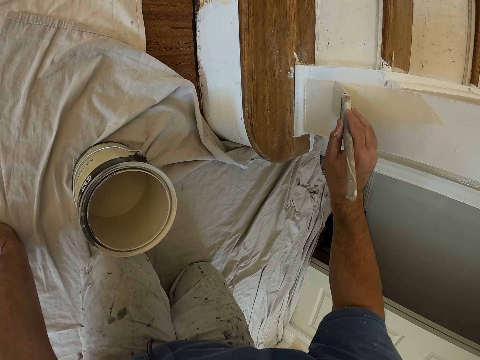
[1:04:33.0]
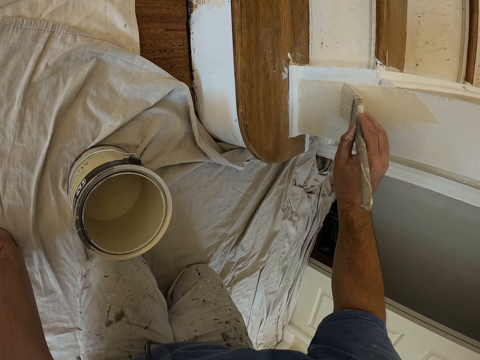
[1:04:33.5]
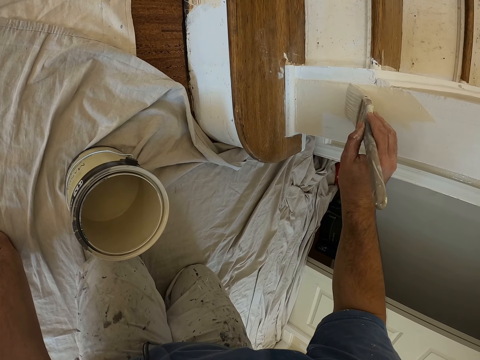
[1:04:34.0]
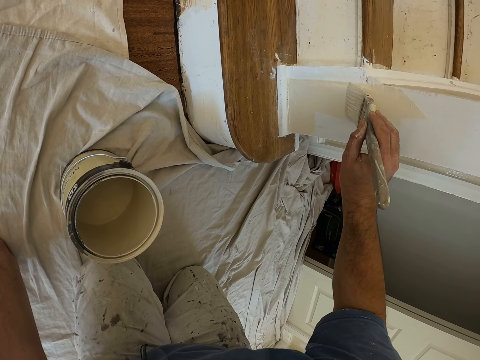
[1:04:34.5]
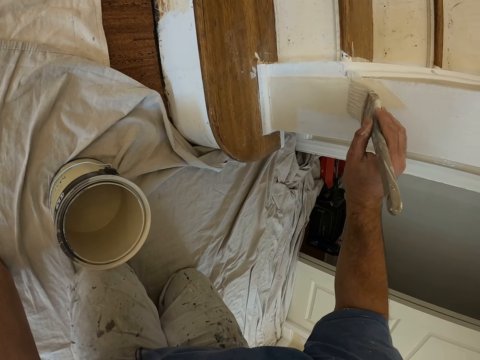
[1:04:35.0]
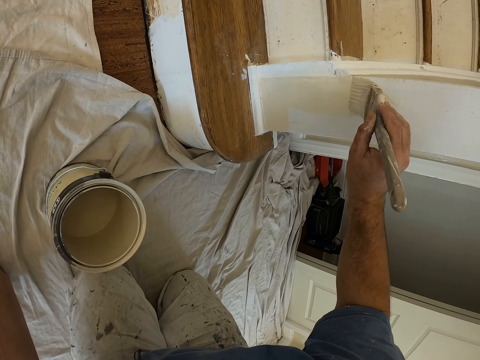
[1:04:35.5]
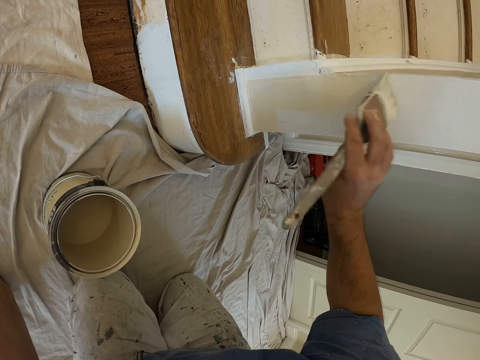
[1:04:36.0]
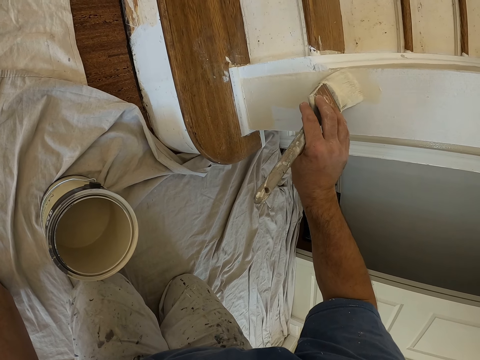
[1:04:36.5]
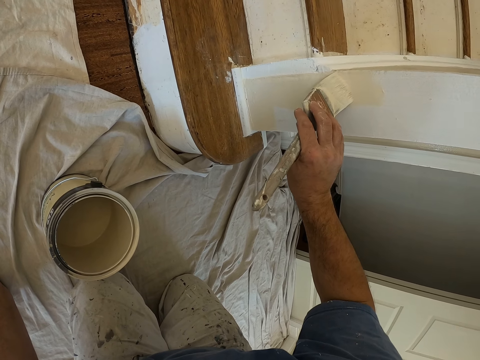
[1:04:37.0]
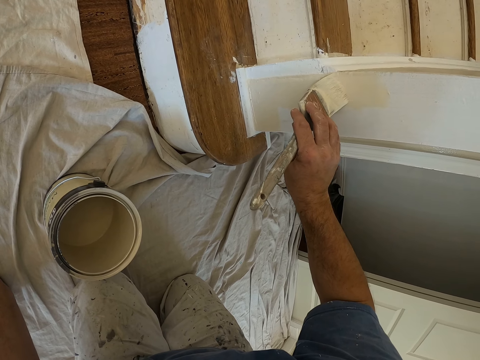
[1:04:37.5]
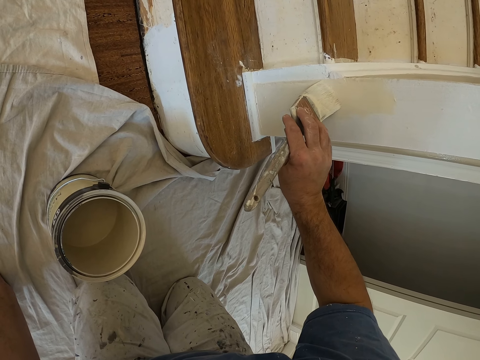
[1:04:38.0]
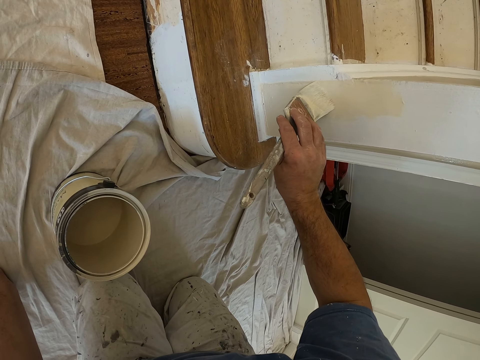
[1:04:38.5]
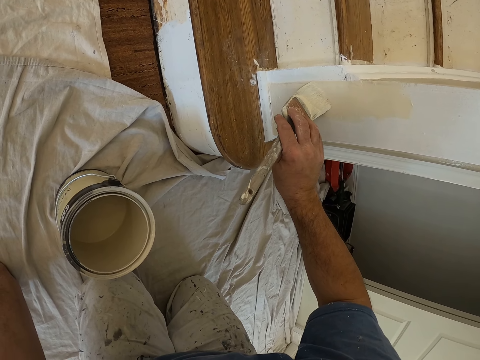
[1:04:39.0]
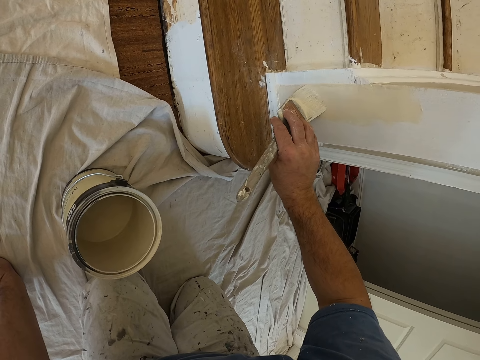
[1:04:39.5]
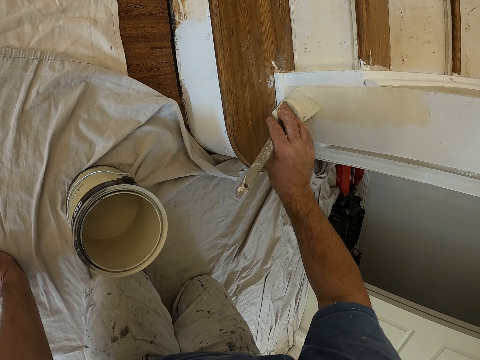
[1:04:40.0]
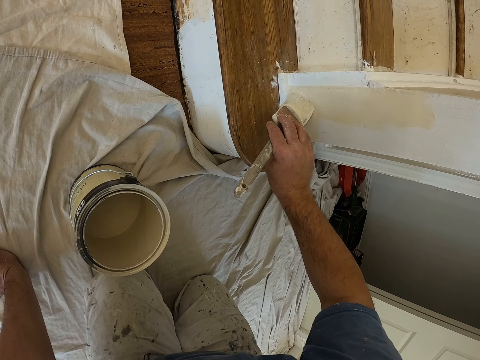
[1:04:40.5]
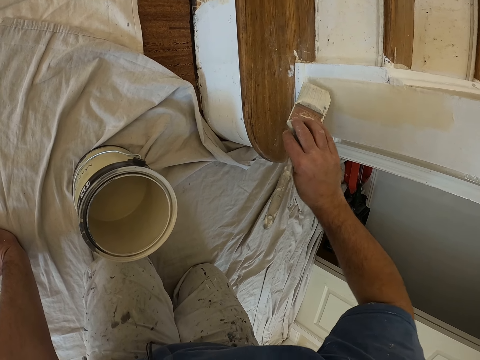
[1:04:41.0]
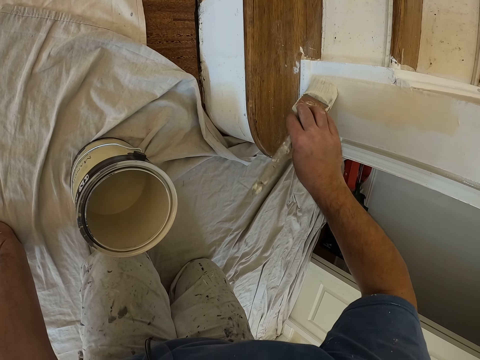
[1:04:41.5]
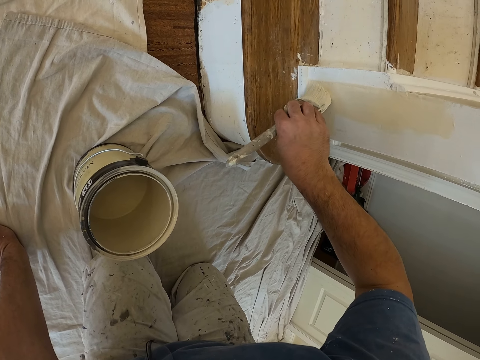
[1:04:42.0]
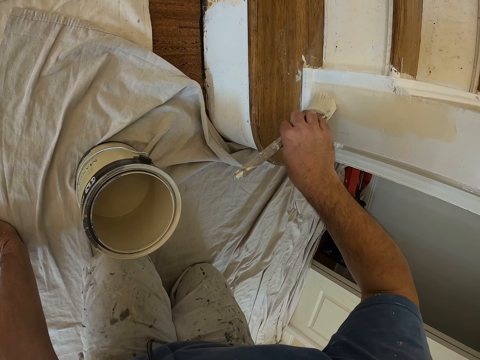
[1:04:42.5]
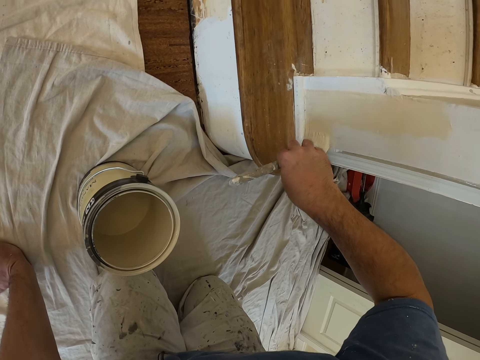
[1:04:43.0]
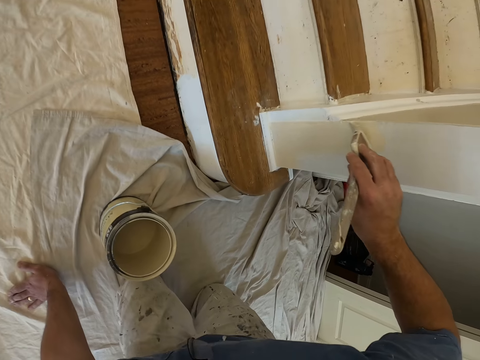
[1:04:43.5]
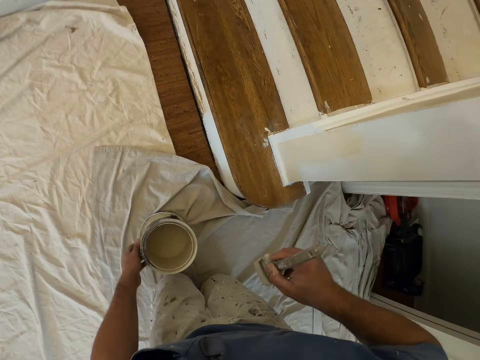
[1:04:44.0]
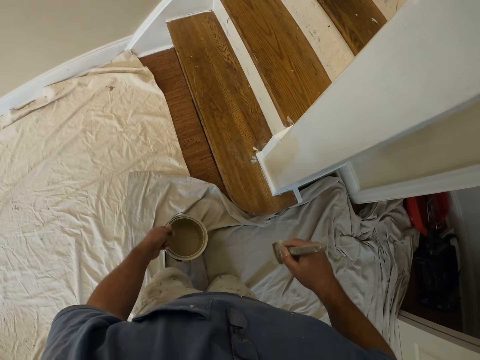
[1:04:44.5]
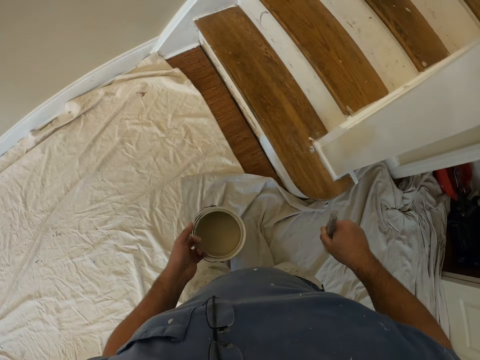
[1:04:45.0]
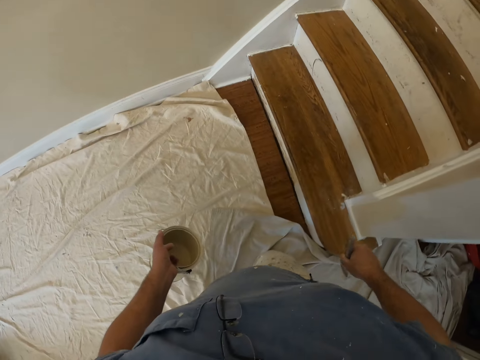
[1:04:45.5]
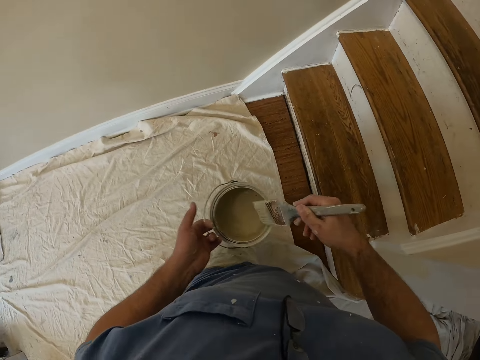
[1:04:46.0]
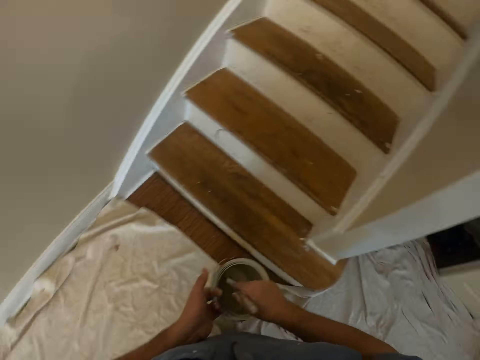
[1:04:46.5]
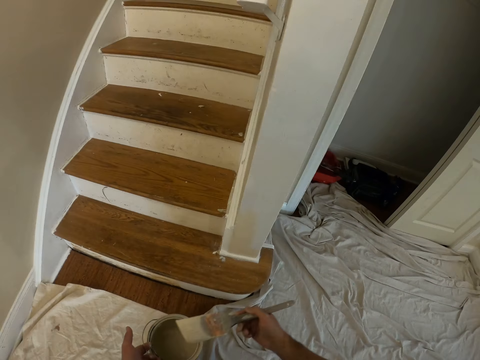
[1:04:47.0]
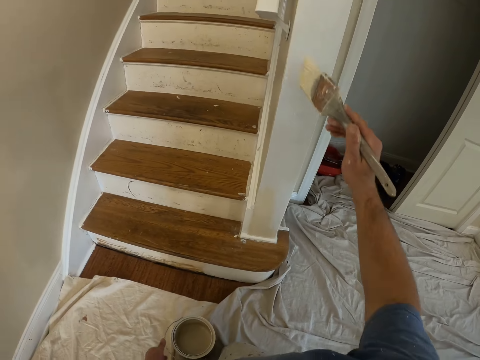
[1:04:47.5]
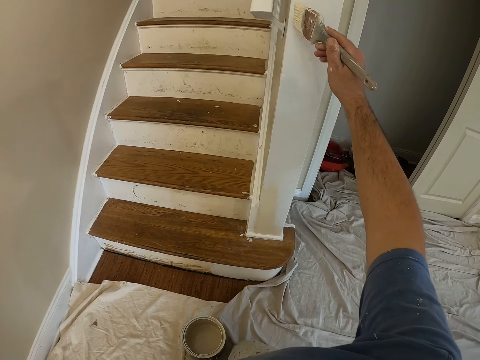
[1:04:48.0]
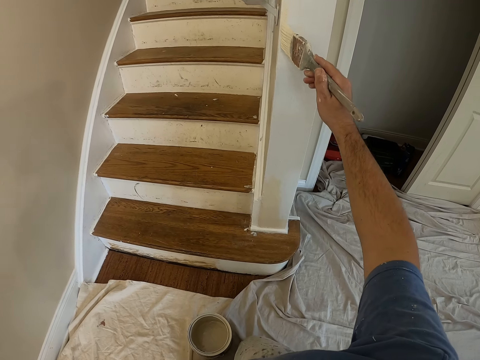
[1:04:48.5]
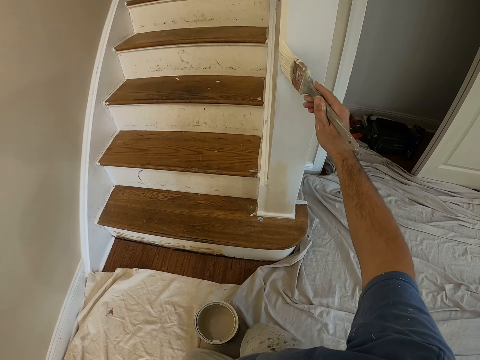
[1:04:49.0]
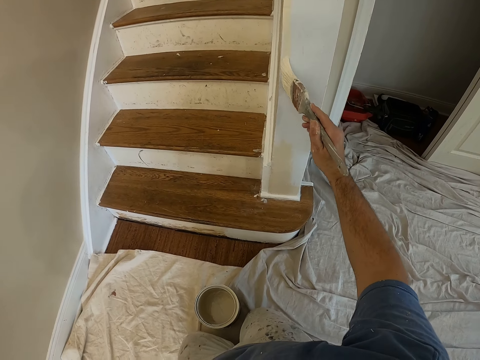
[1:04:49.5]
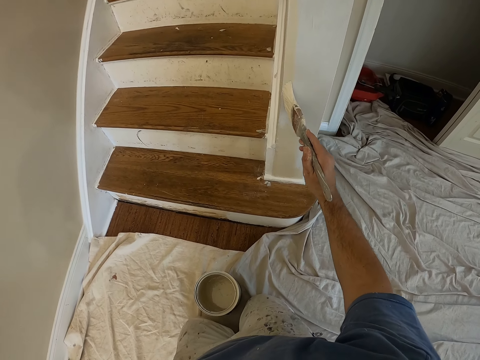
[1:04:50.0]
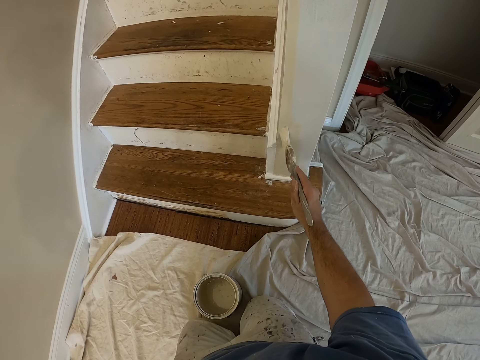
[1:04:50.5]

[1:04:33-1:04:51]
The camera wearer picks up the paint can with his left hand. He moves forward on his knees. He walks around the room. He takes some paint from the paint can with the paint brush. He drops the paint can on the floor. He paints the wall with the paint brush.

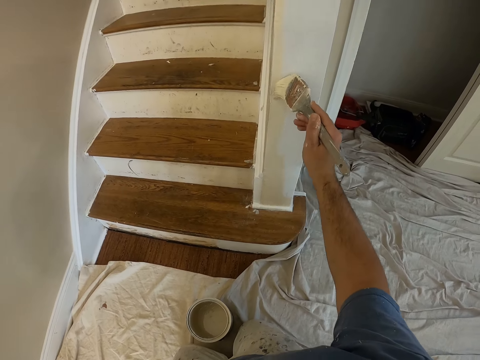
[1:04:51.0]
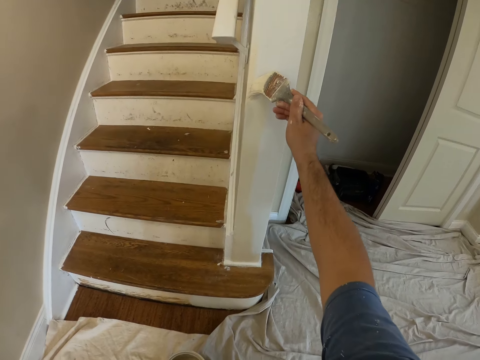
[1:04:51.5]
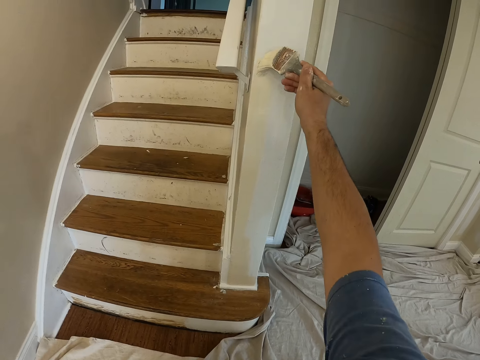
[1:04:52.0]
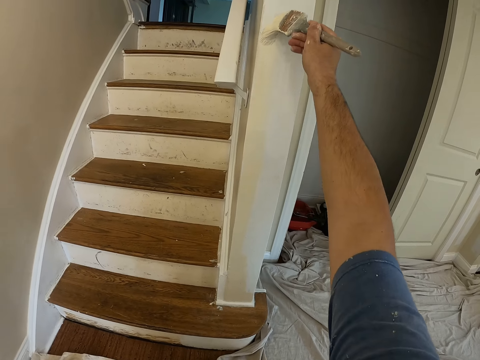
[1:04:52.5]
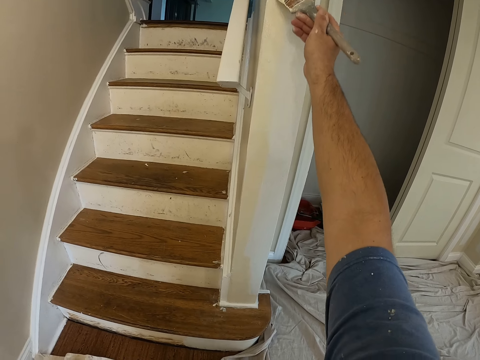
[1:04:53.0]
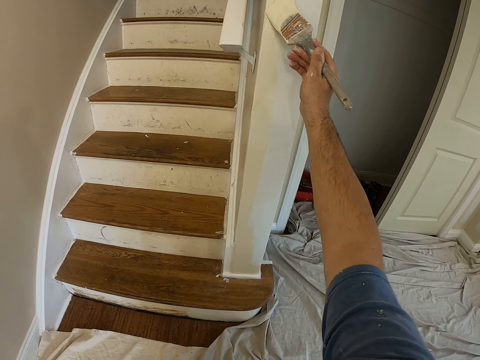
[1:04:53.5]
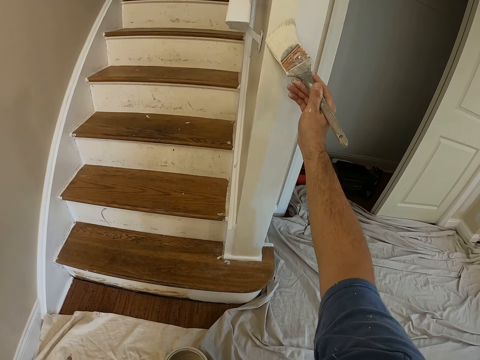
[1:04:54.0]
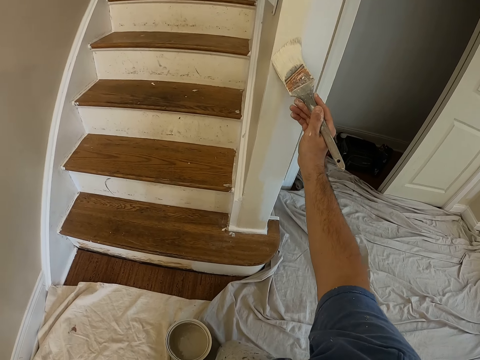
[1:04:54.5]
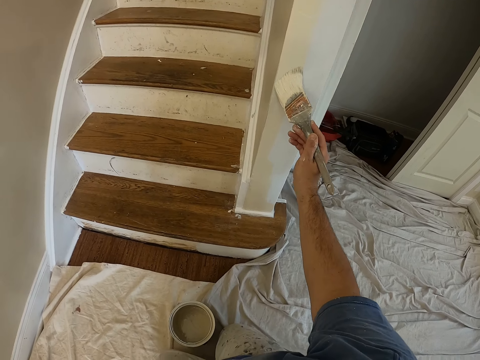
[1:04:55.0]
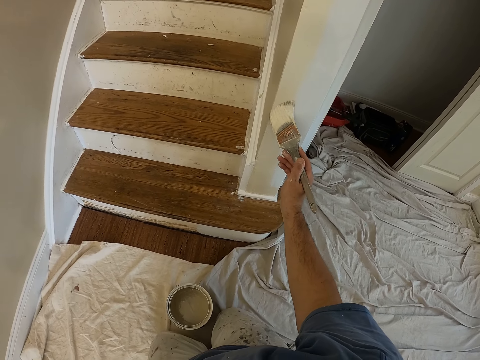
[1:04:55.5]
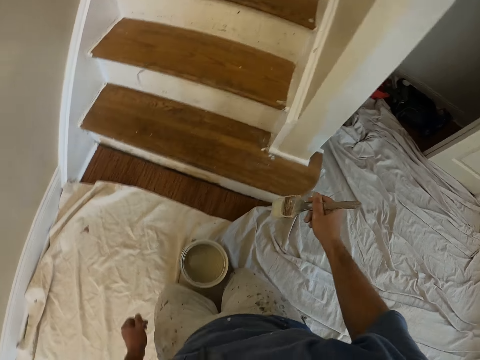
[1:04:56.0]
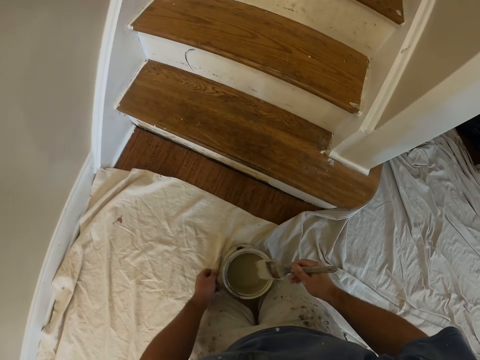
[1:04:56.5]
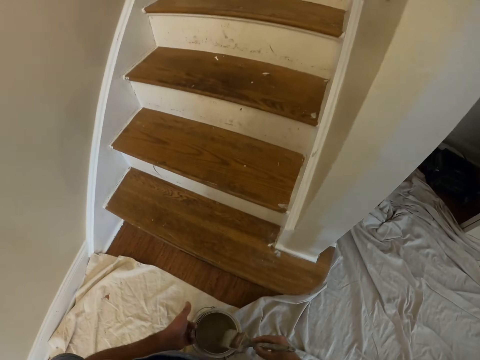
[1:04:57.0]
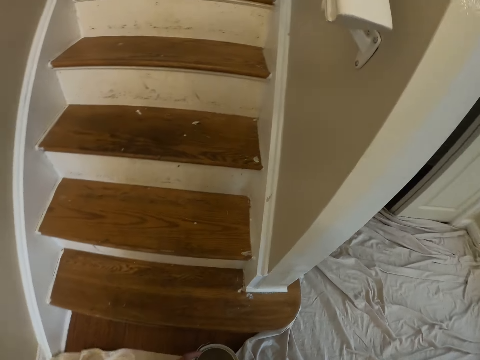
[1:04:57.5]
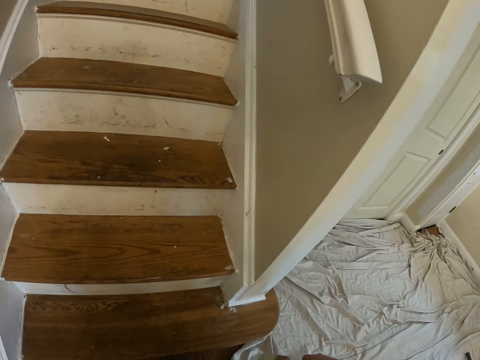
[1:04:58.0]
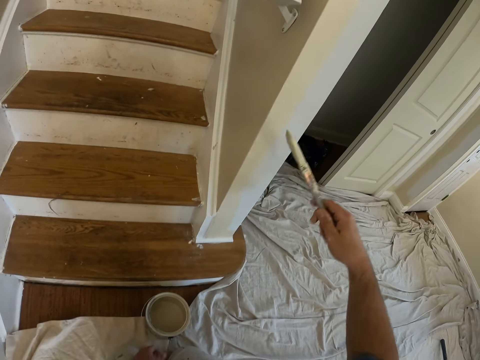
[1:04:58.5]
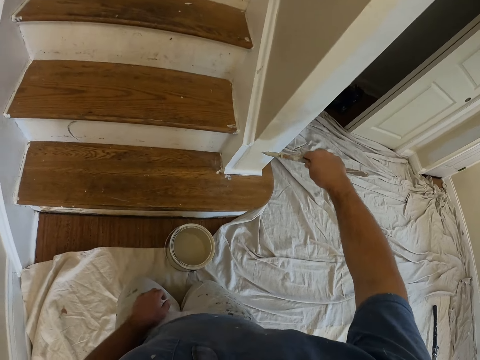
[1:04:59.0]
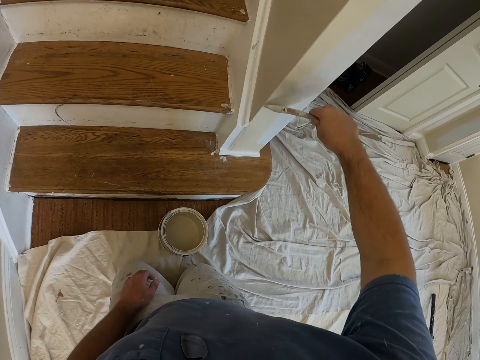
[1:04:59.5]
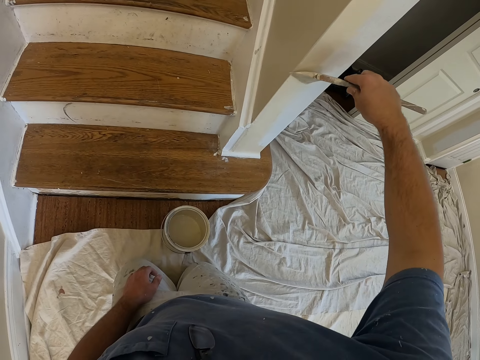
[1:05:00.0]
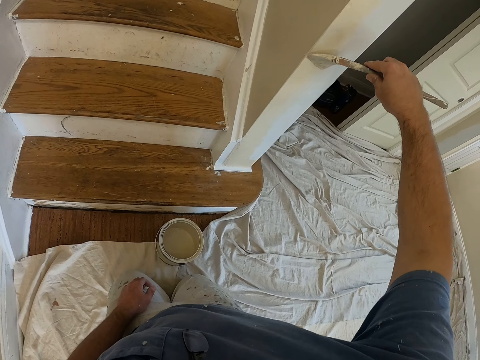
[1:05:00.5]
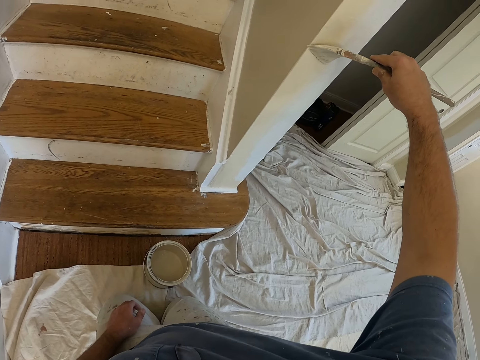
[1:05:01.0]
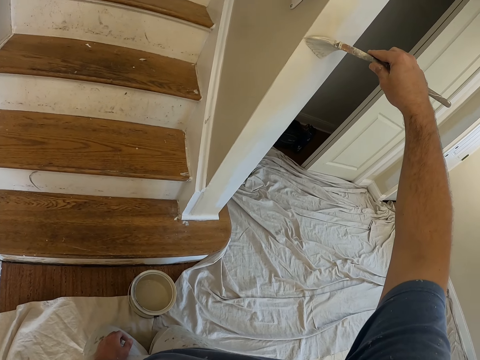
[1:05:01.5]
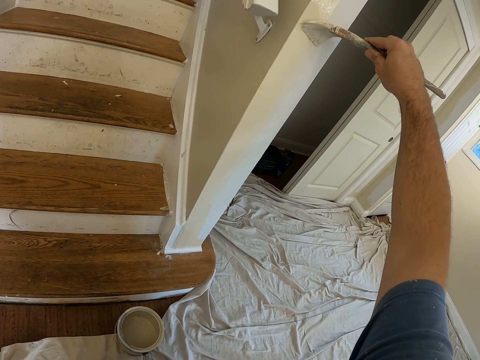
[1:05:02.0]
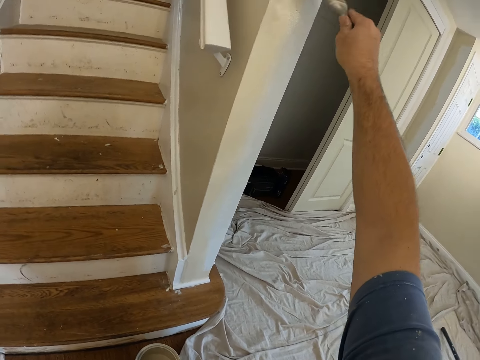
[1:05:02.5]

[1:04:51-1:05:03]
The camera wearer takes some paint from the paint can with the paint brush. He lifts up the paint can with his left hand. He looks around. He paints the wall with the paint brush.
